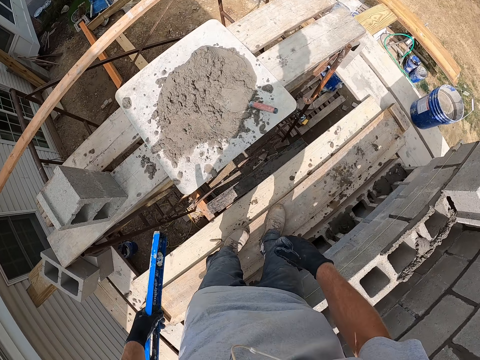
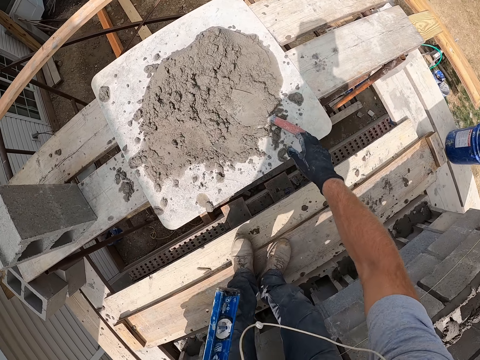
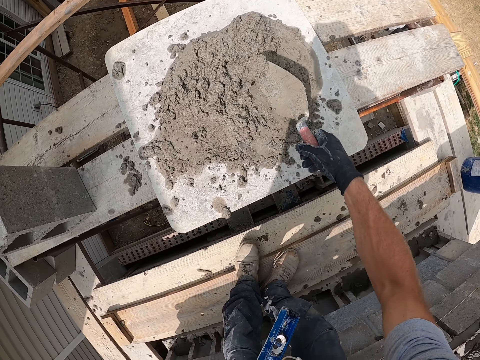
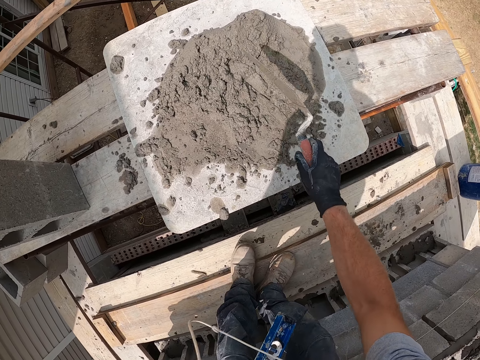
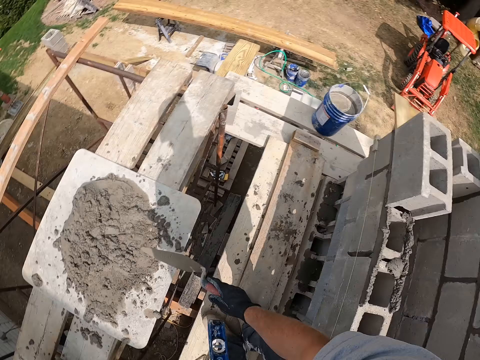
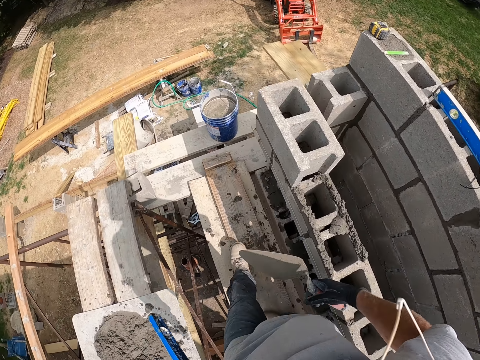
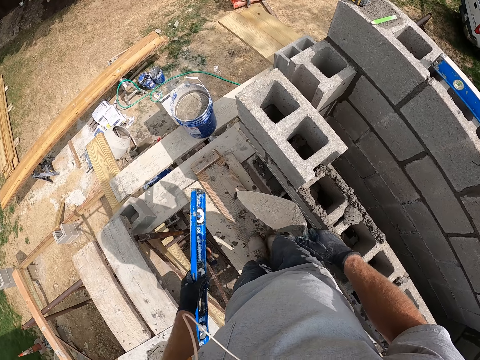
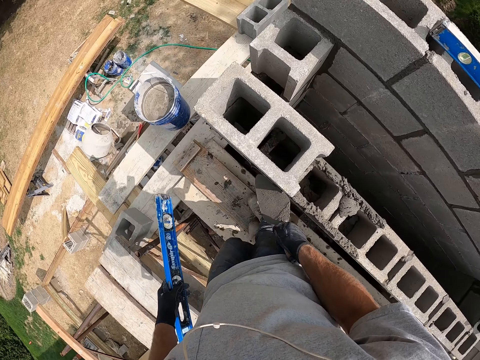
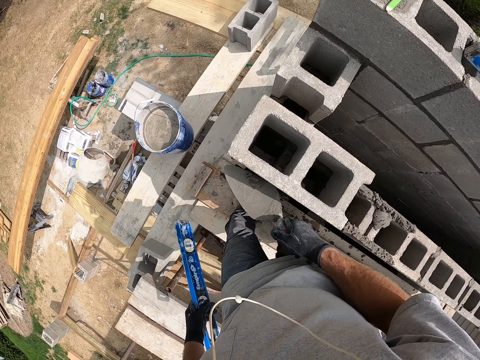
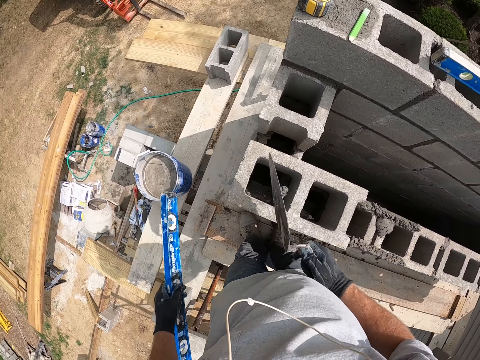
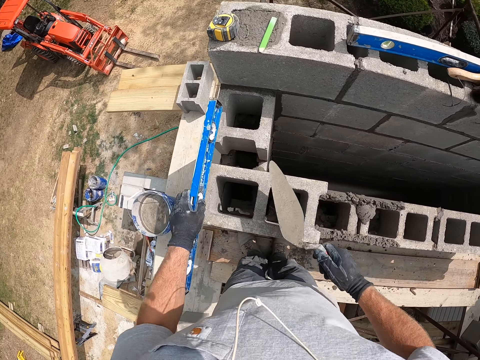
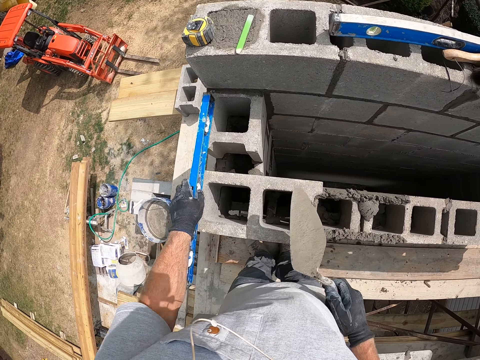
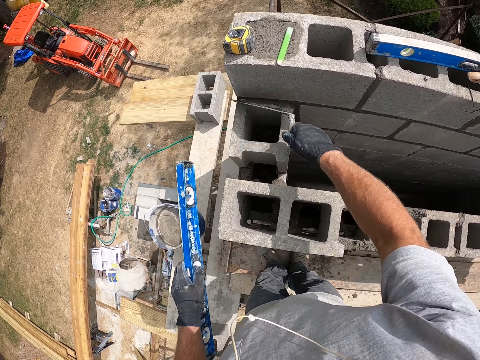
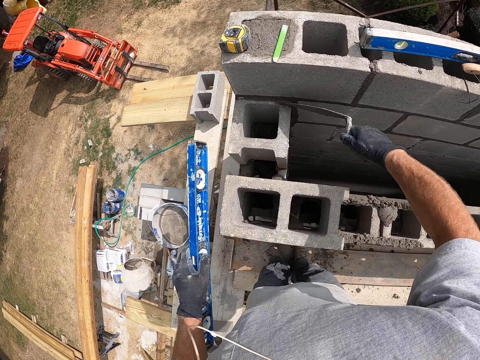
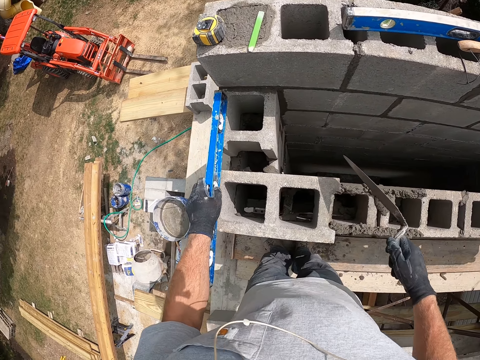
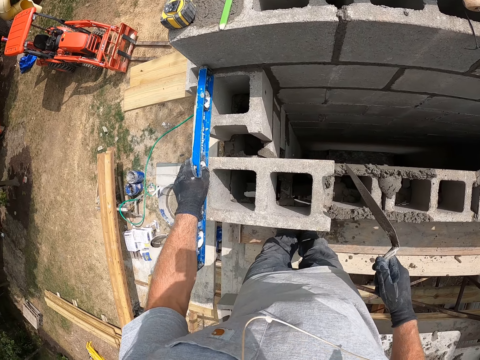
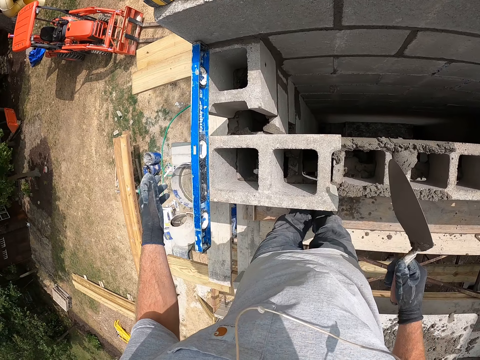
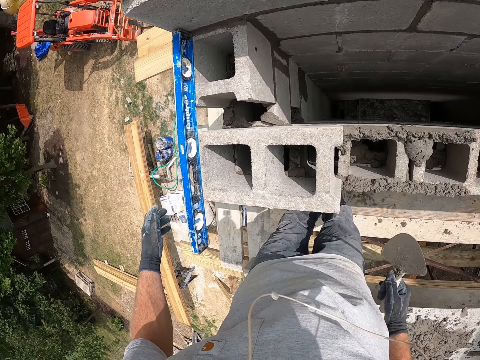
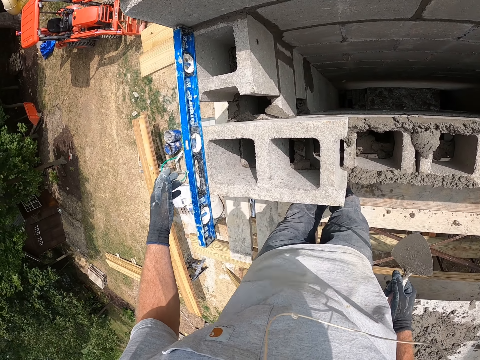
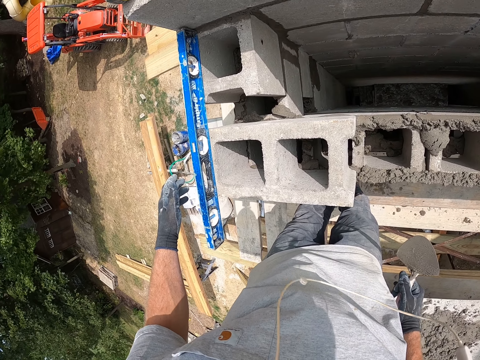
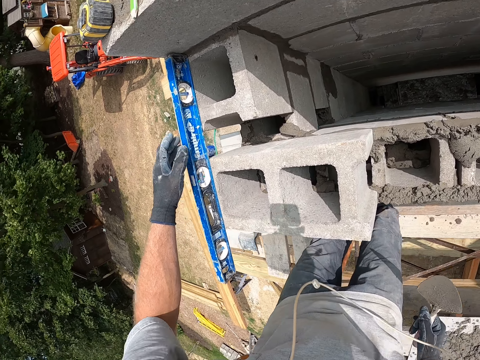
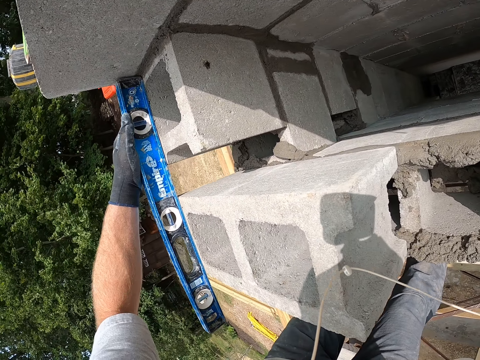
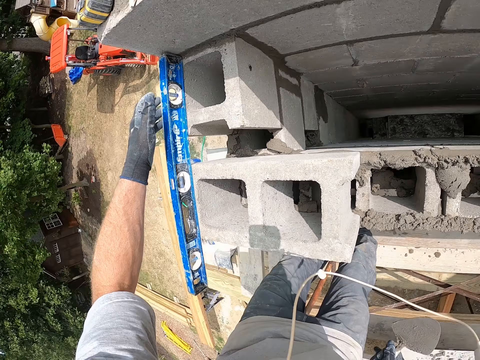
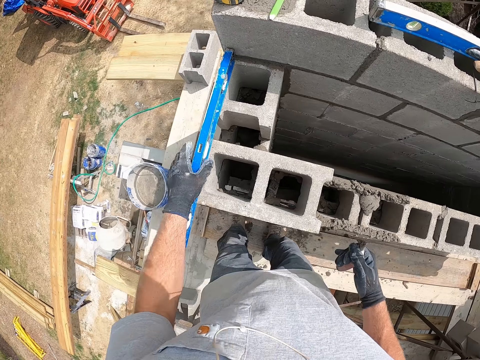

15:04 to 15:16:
The camera wearer picks up the trowel and shakes the trowel. They scoop the cement mortar on the brick with the trowel. They drop the cement mortar in the brick. They measure the brick with the spirit level. They pick up the spirit level. They rub the brick with the trowel. They measure the brick with the spirit level. They check the alignment. They put a hand on the spirit level. They look at the spirit level. They check the alignment.

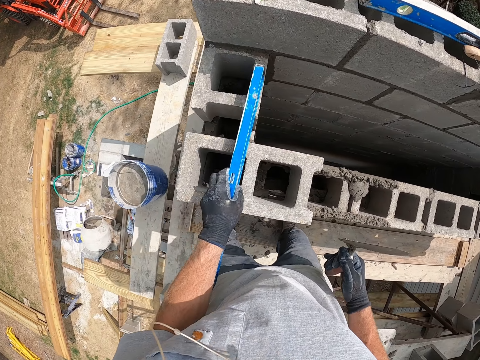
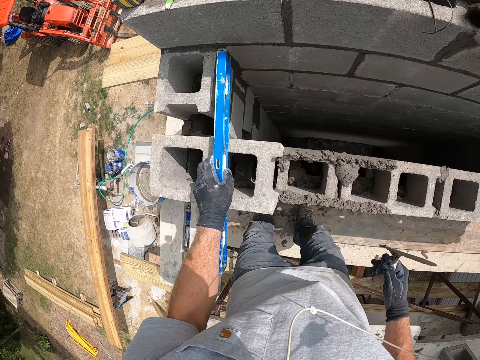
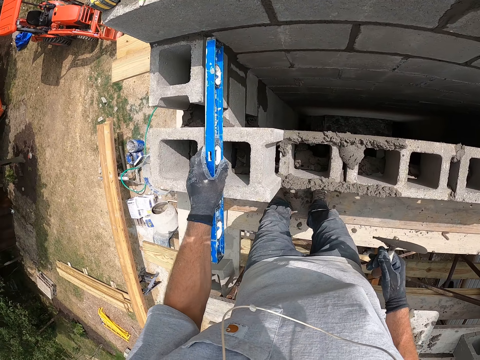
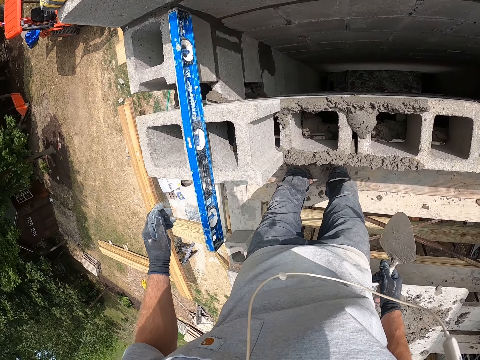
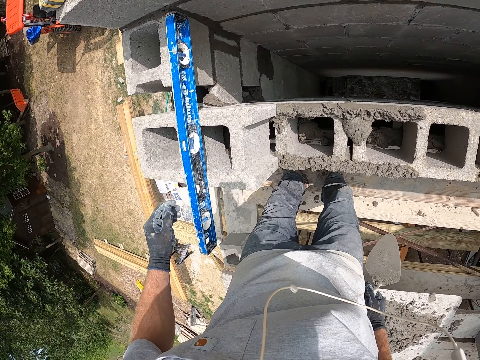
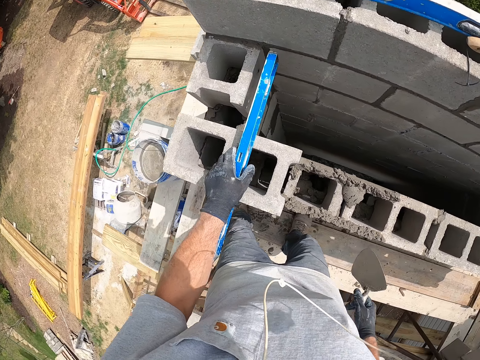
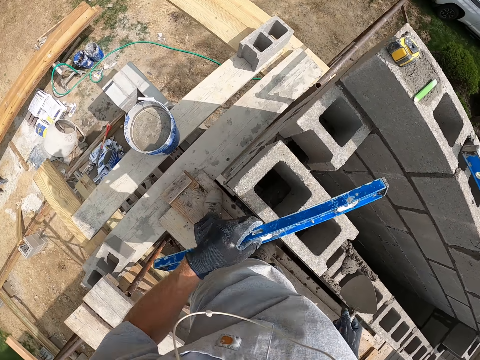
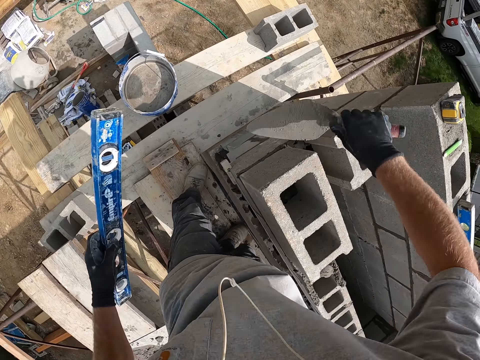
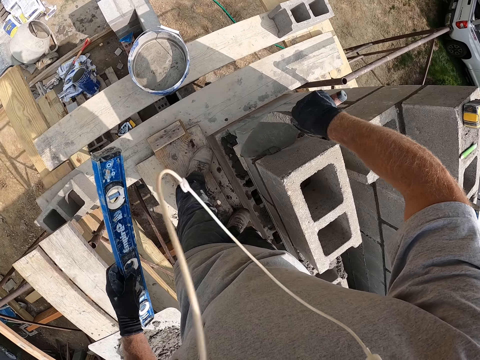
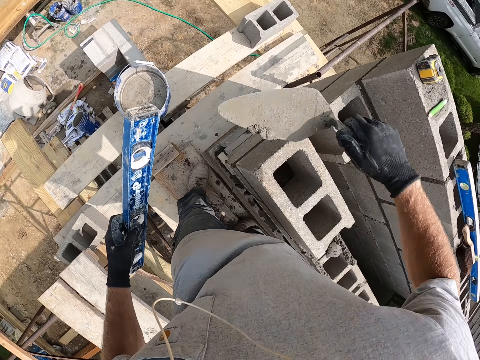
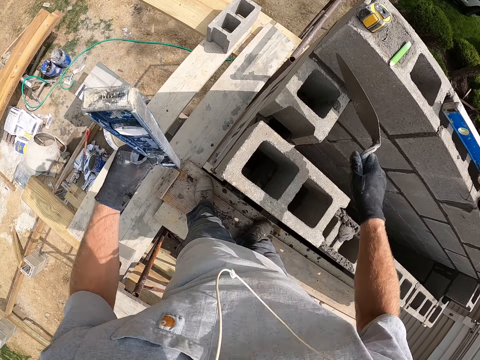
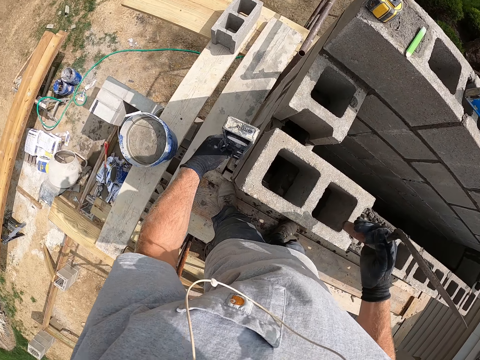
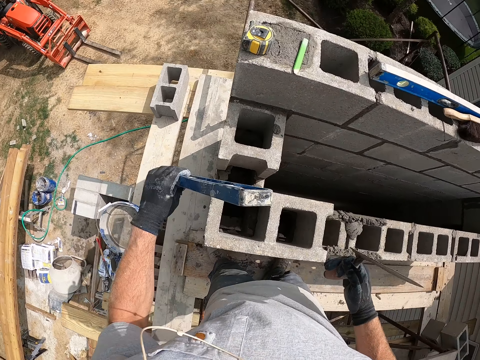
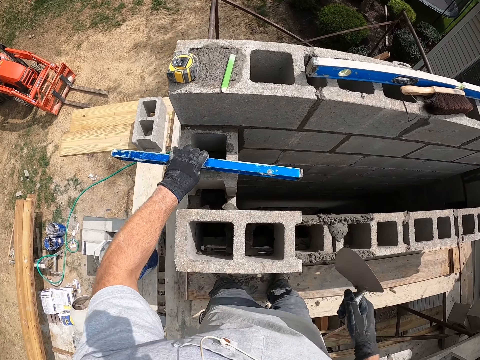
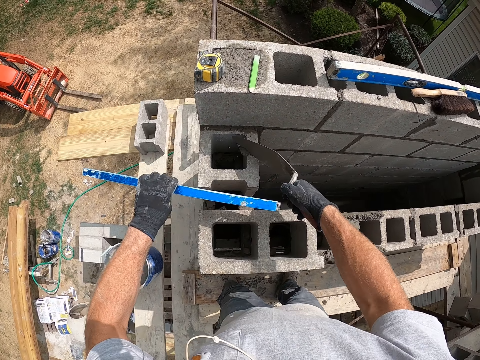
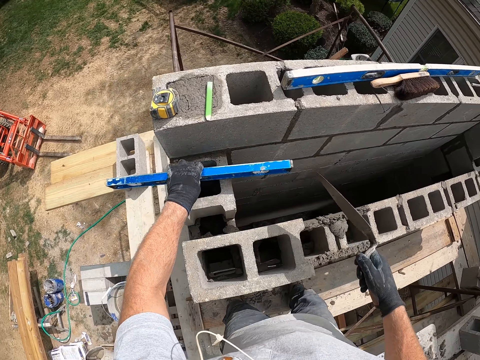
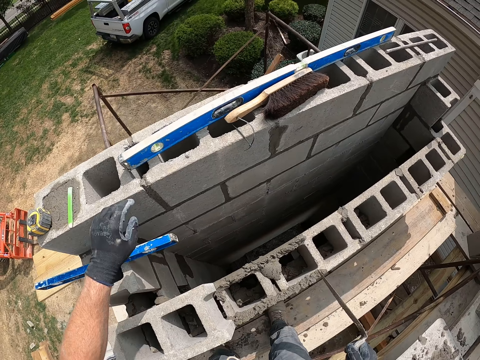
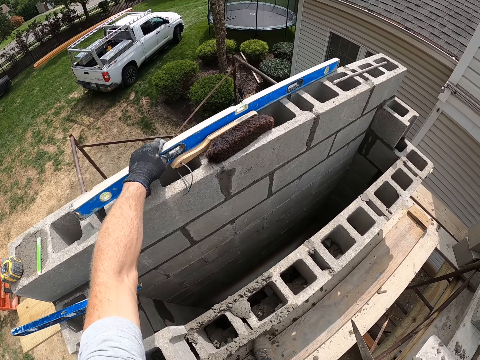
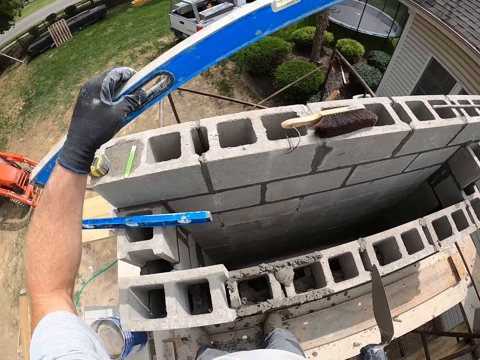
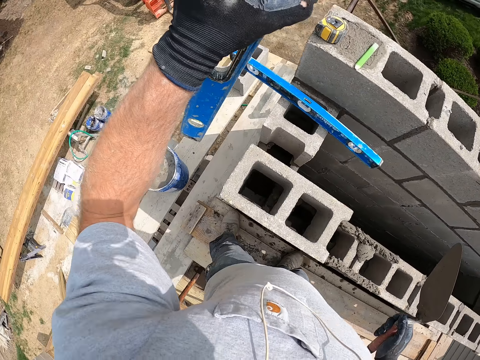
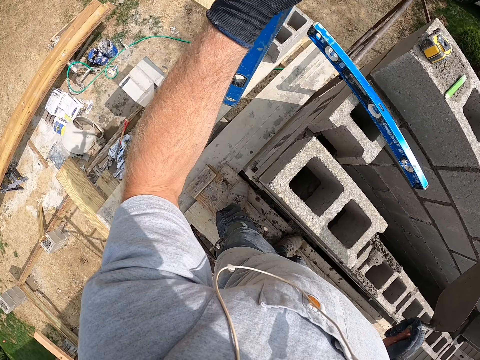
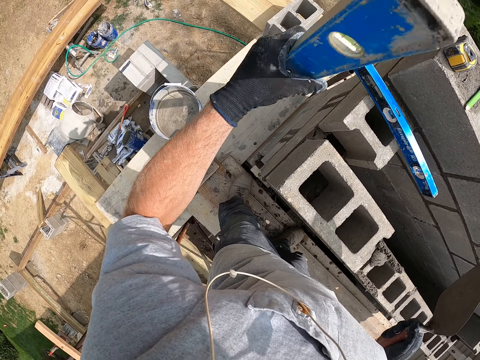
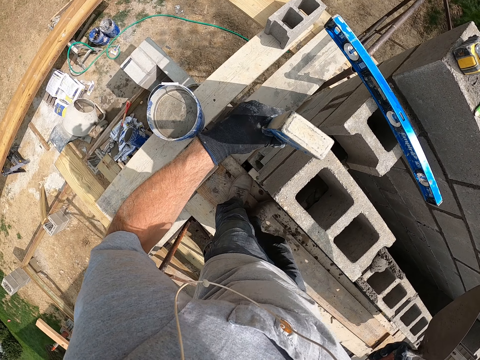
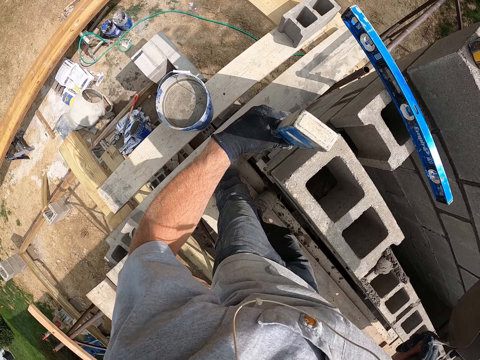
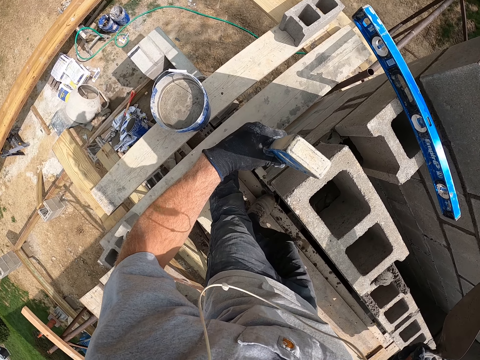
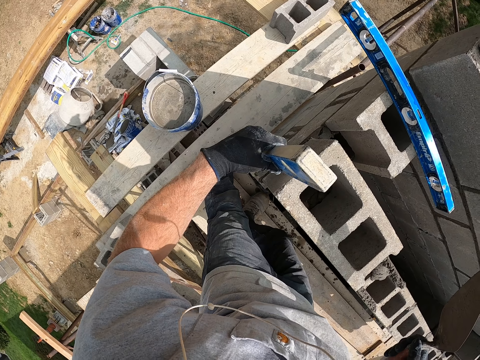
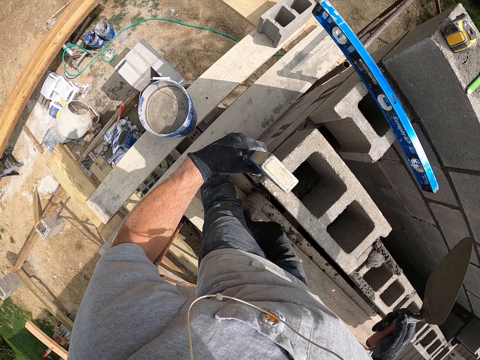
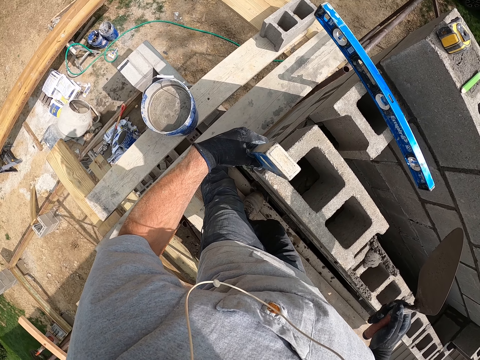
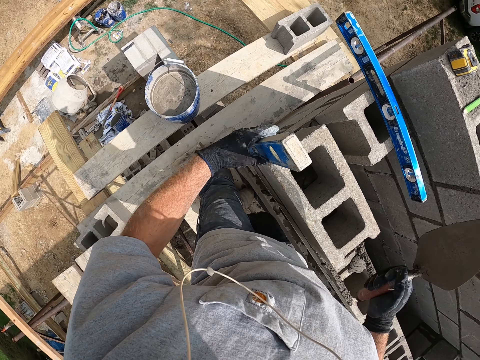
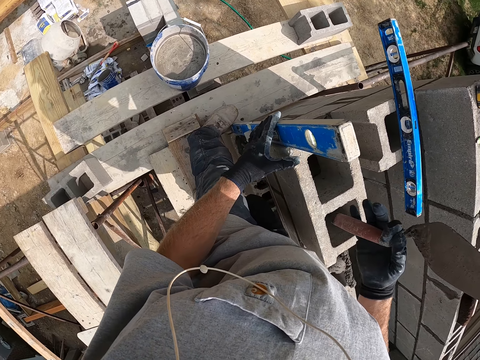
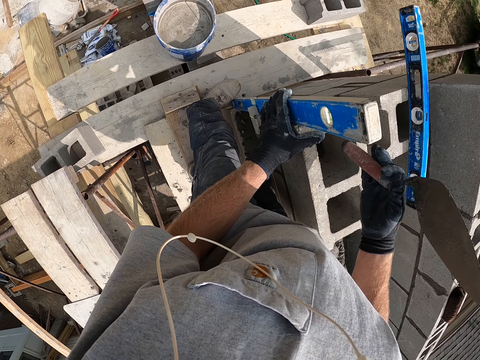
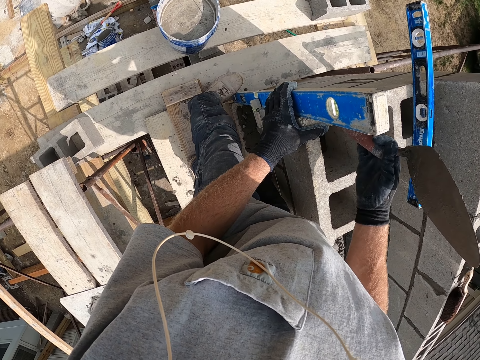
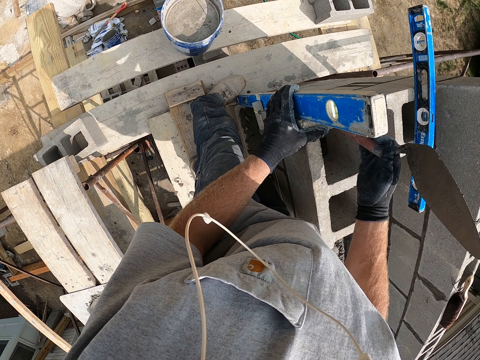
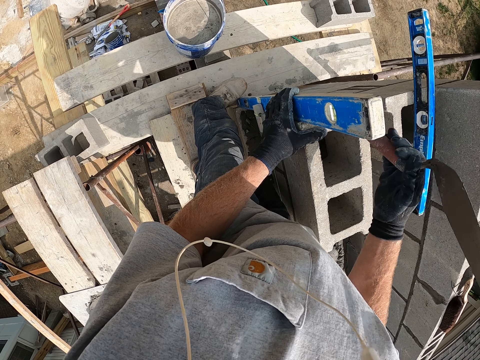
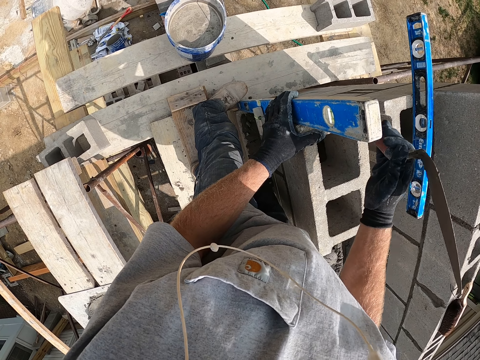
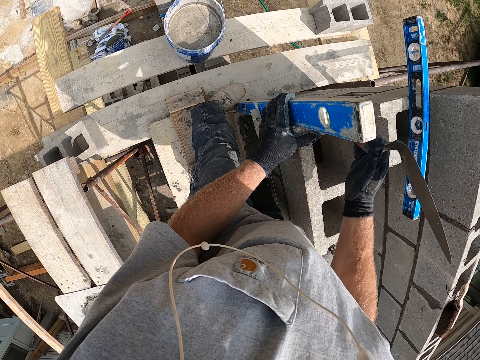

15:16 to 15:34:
The camera wearer picks up a spirit level. They put down the level on the concrete blocks. They check the alignment. They lift the spirit level. They scoop the cement mortar with the trowel. They drop the cement mortar in the brick. They put the spirit level aside. They put the cement in the concrete blocks. They lay the spirit level on the concrete blocks. They pick up the longer spirit level. They measure the brick with the spirit level. They place the spirit level horizontally. They support the spirit level with a leg. They adjust the brick with the trowel. They hit a concrete block with the trowel.
